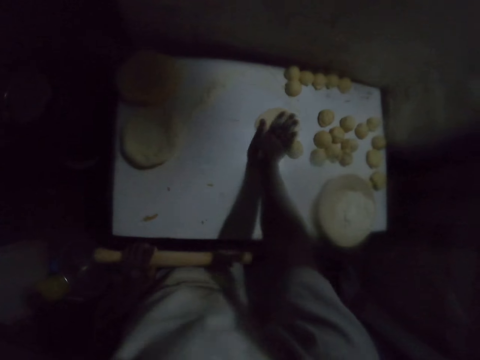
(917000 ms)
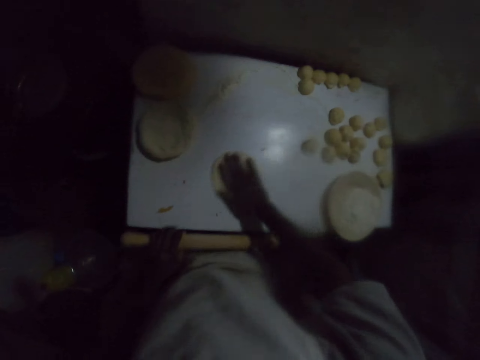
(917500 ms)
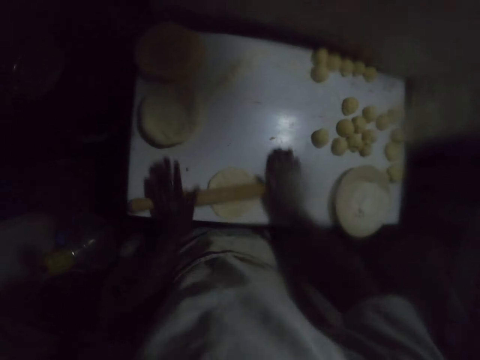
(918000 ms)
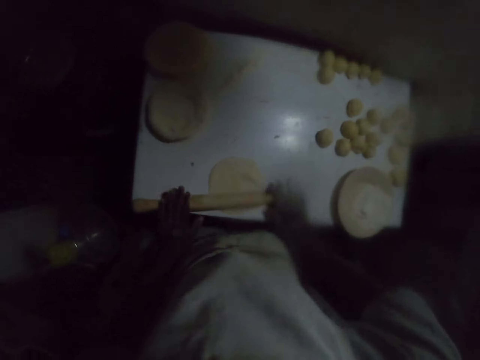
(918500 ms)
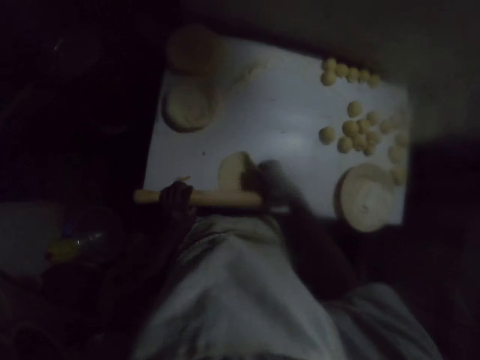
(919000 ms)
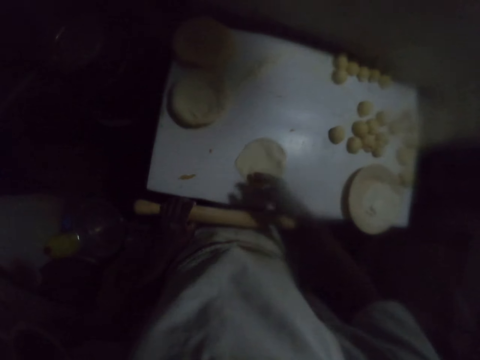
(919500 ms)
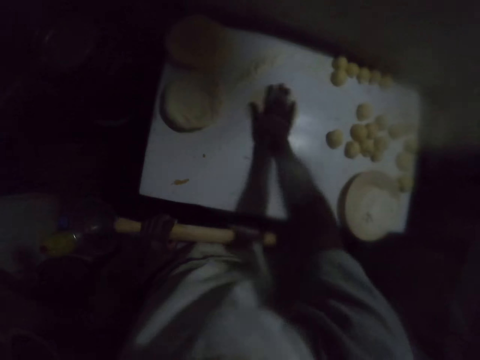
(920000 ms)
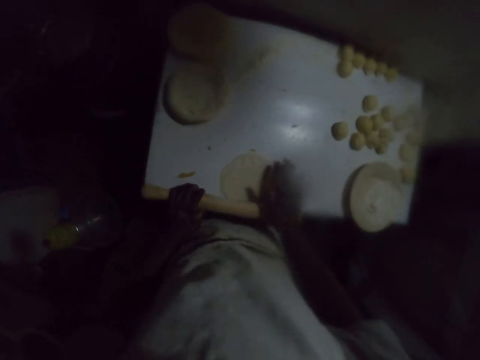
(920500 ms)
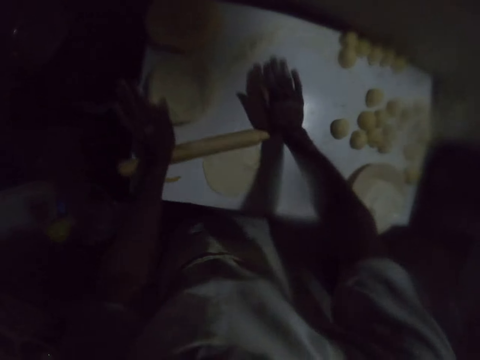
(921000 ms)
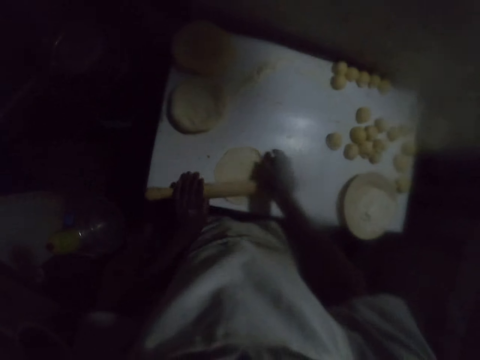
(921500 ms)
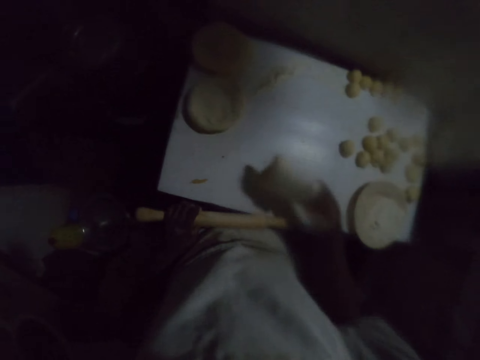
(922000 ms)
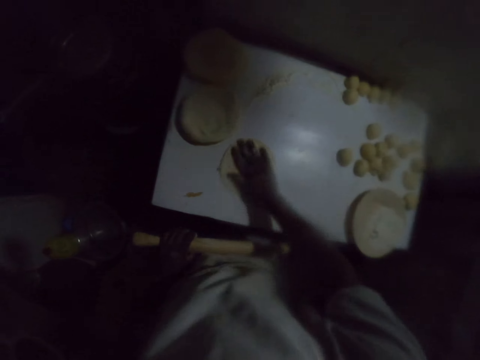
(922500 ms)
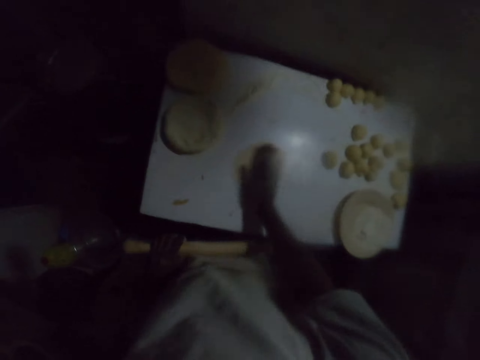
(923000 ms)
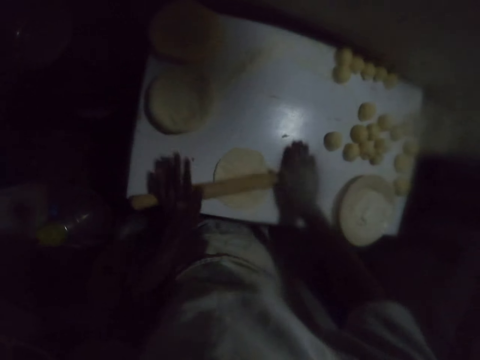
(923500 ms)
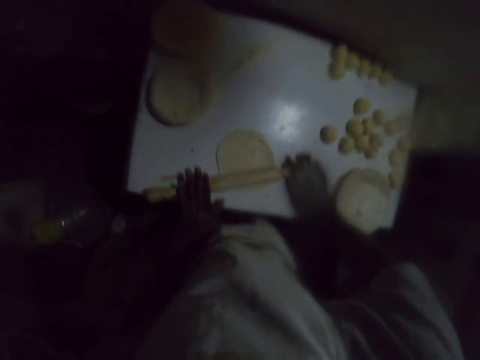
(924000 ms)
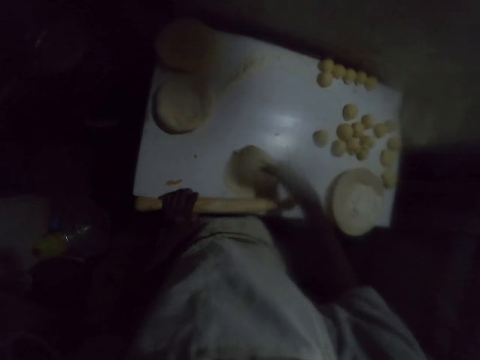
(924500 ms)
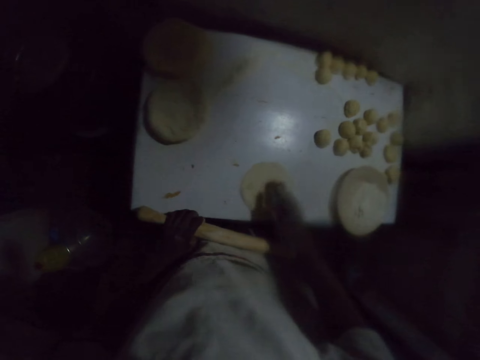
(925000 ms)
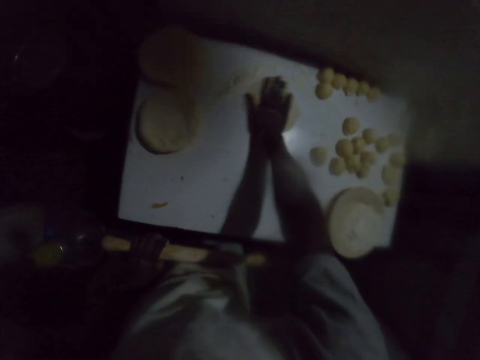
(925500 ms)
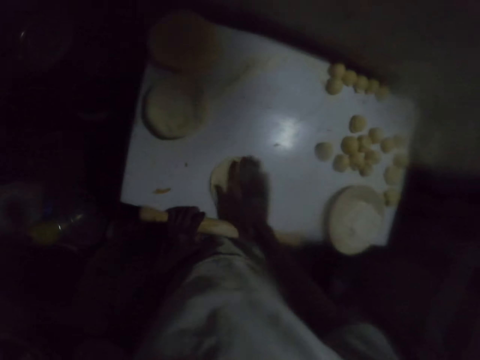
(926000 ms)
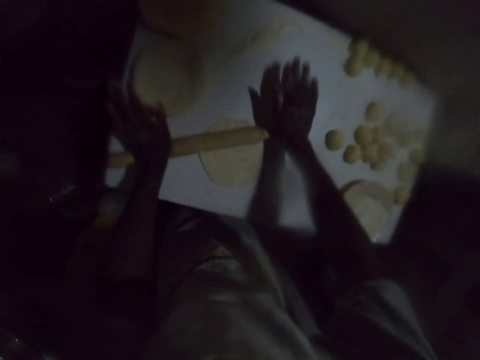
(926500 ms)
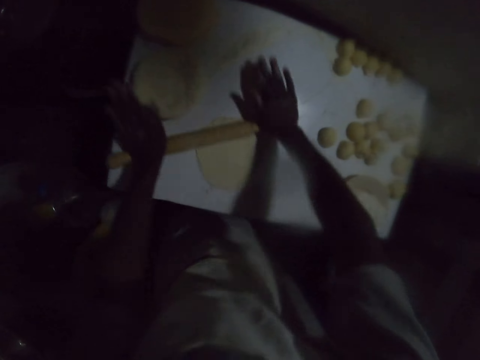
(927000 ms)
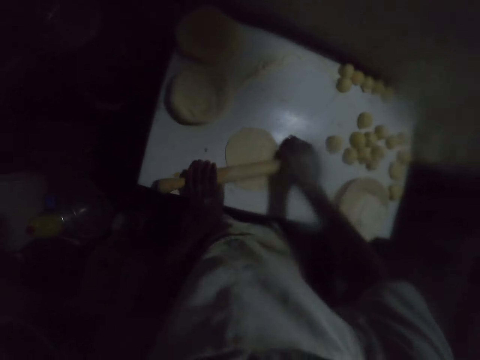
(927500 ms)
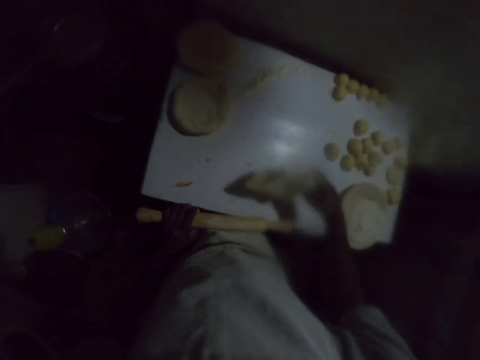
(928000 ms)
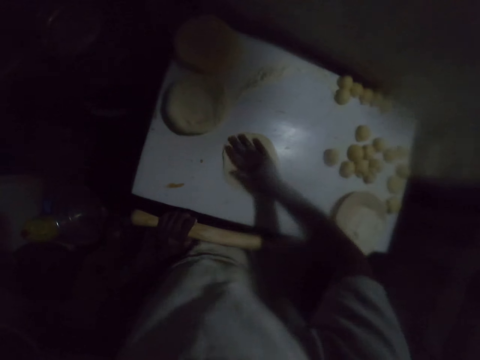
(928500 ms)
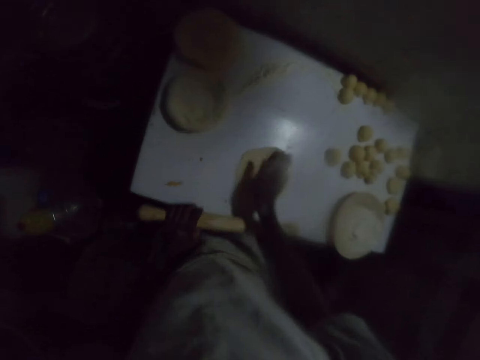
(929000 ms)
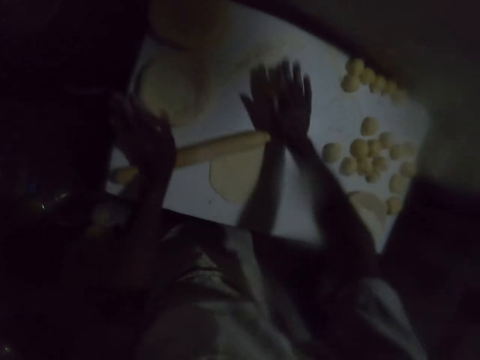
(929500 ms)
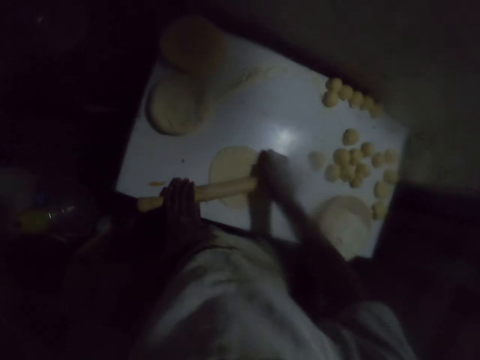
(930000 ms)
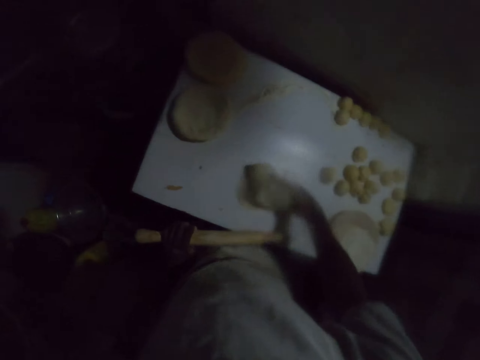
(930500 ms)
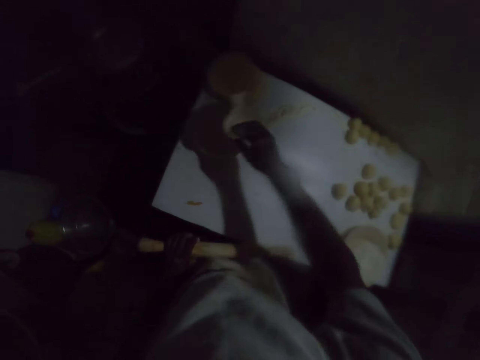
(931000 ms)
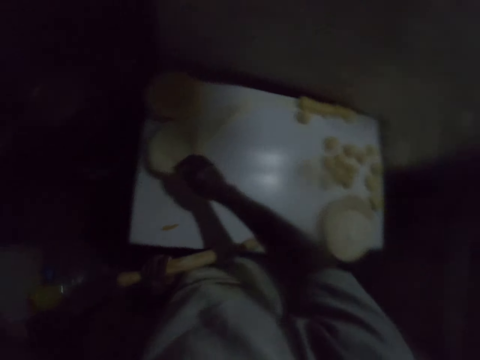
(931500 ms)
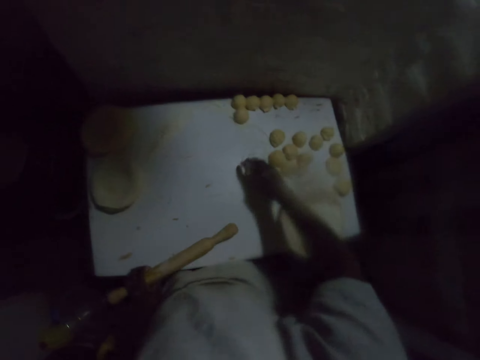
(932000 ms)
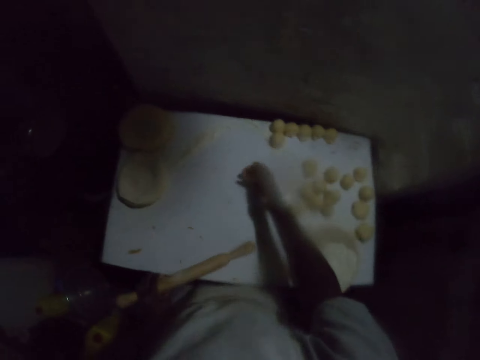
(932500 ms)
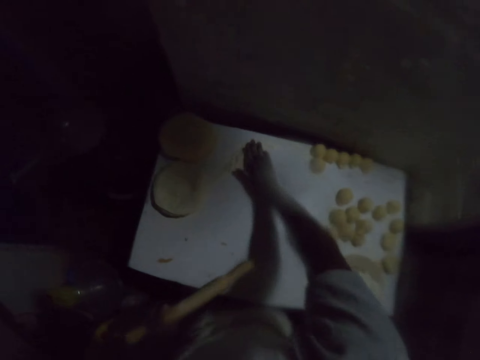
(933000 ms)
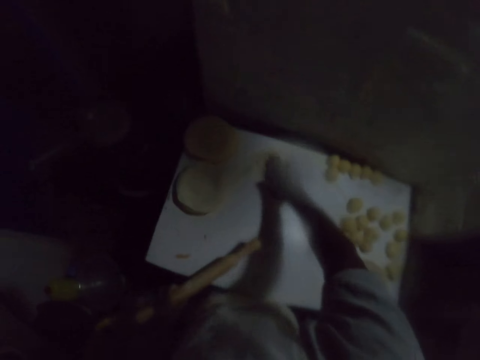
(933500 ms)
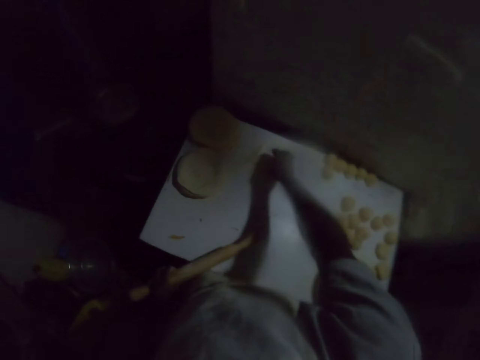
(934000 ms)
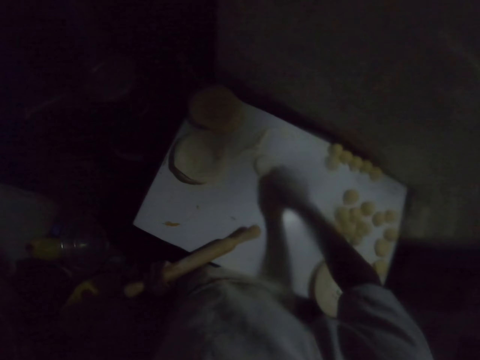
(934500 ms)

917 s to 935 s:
The camera wearer spreads the dough on the table and moves the dough on the flour on the table. They roll the dough with a rolling stick. They turn the dough on the table. They spread the dough on the table and move the dough on the flour on the table. They roll the dough with the rolling stick. They turn the dough on the table. They move the dough on the flour on the table and spread the dough on the table. They roll the dough with the rolling stick. They turn the dough on the table. They spread the dough on the table and move the dough on the flour on the table. They roll the dough with the rolling stick. They turn the dough on the table. They spread the dough on the table and move the dough on the flour on the table. They roll the dough with the rolling stick. They carry the rolled dough. They drop the rolled dough on top of another rolled dough on the table. They pick a dough roll on the table. They spread the dough roll on the table. They place the dough on the flour and press it.

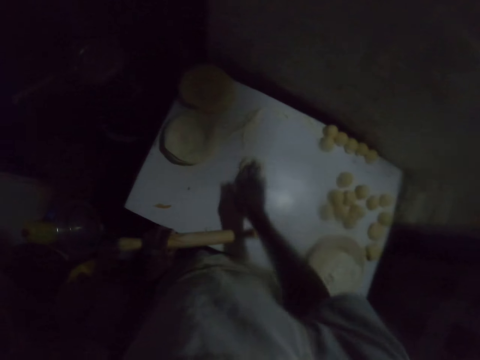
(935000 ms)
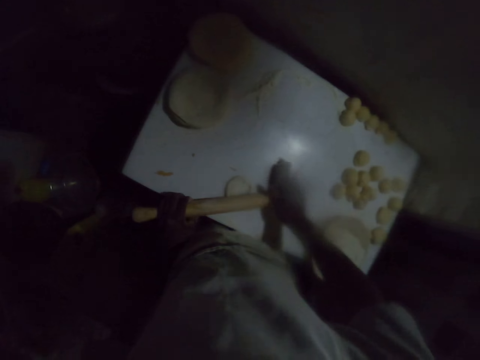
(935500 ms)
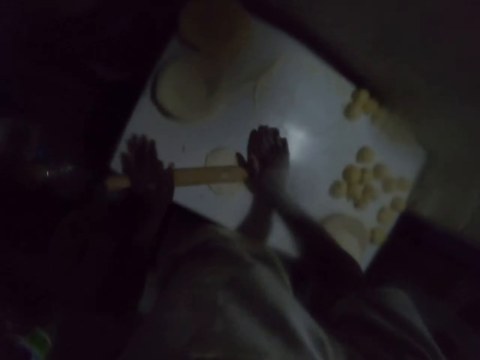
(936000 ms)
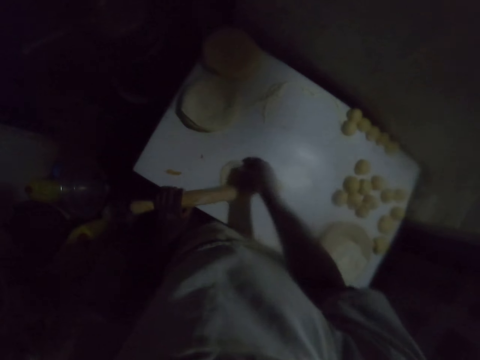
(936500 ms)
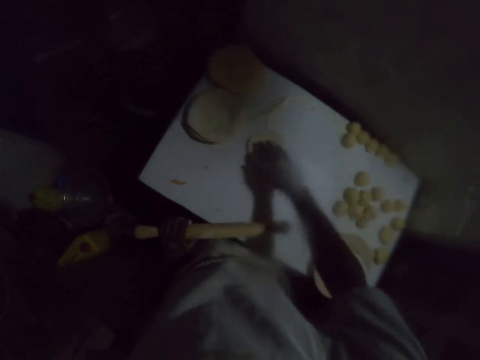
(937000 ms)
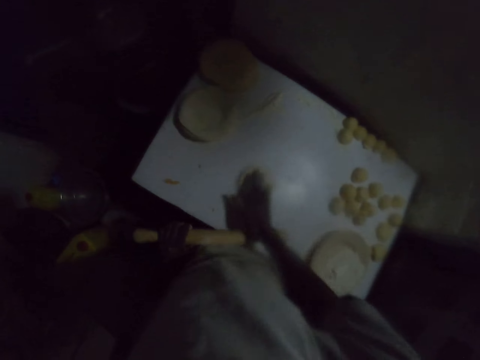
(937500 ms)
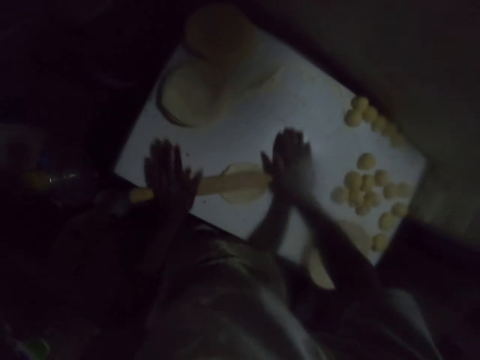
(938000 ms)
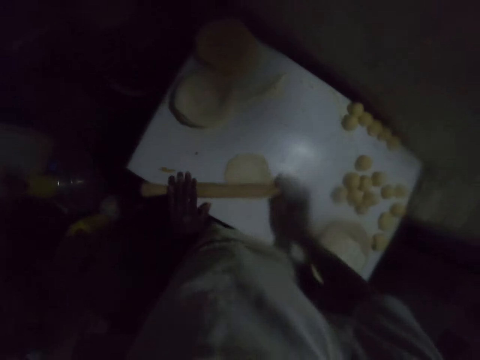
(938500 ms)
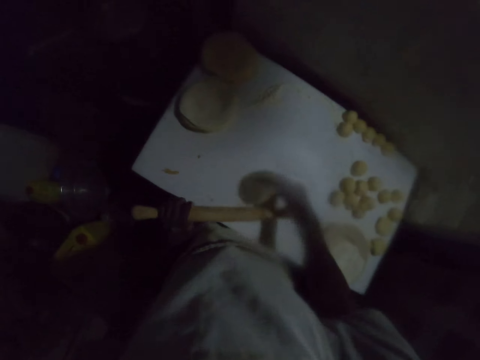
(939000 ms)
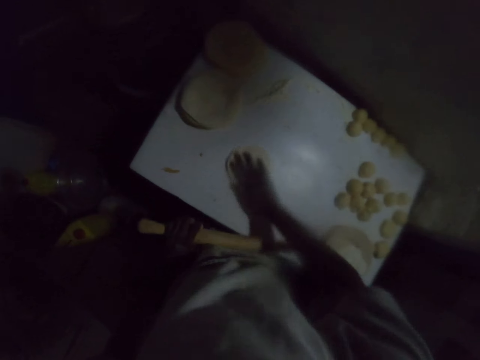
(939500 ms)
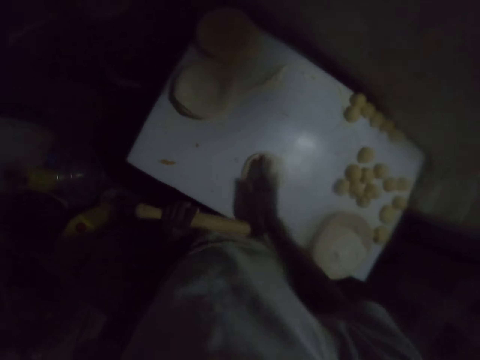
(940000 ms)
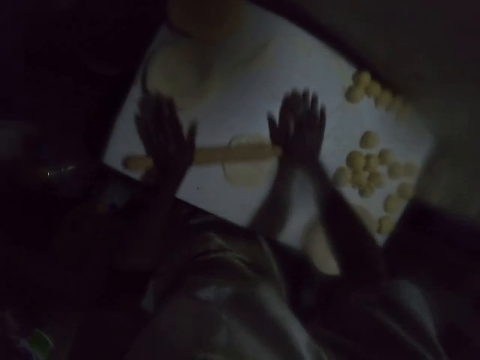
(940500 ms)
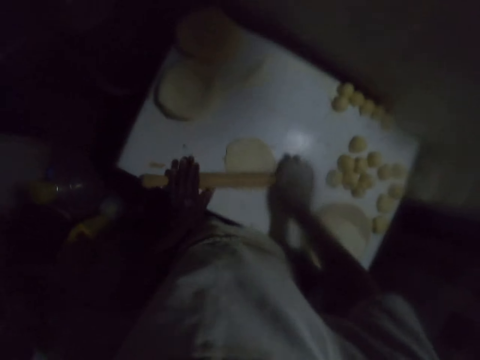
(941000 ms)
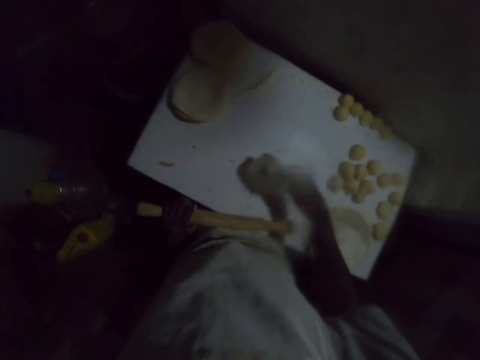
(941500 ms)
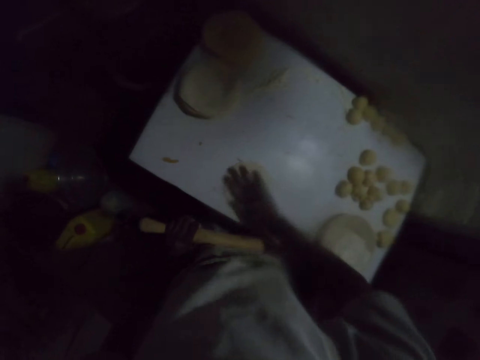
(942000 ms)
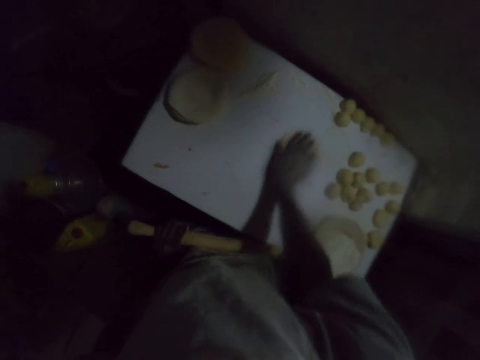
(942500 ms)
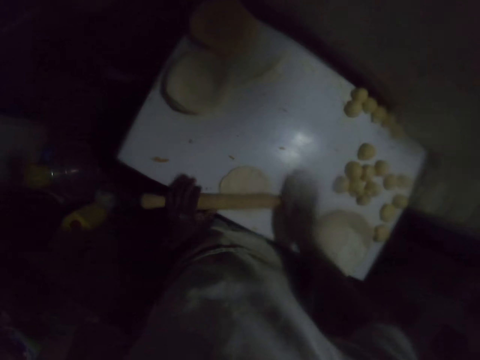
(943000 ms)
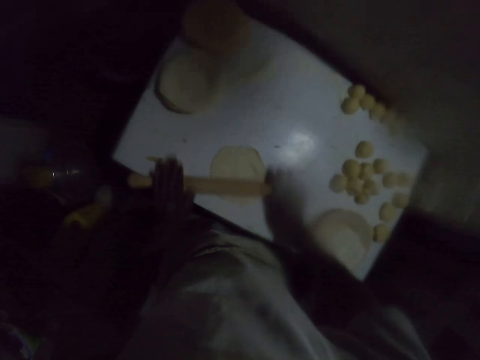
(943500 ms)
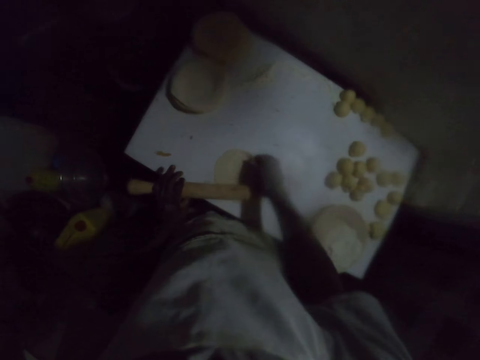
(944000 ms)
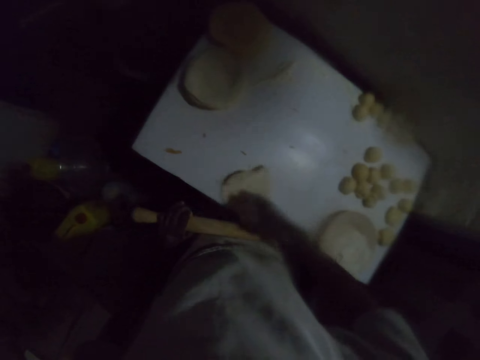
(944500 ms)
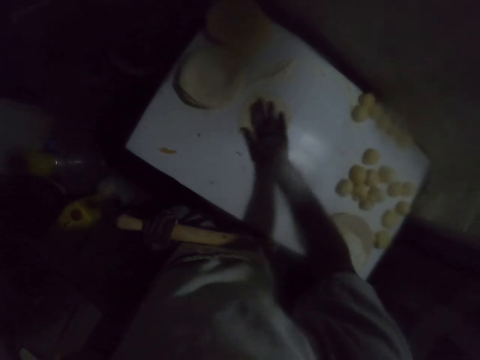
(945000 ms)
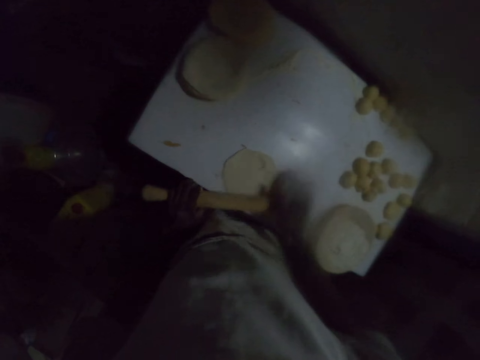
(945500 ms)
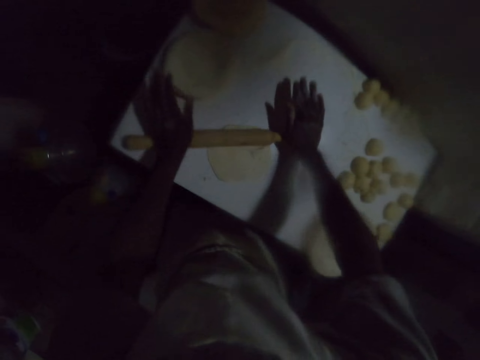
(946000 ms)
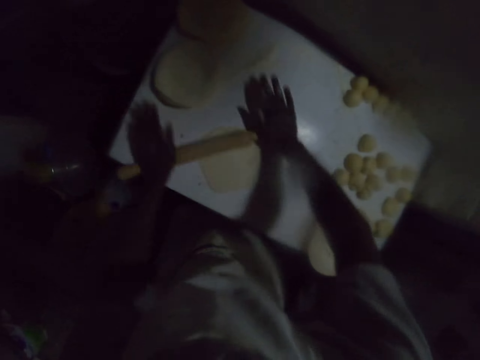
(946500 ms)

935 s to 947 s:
The camera wearer moves the dough on the flour on the table. They roll the dough with a rolling stick. They turn the dough on the table. They spread the dough on the table and move the dough on the flour on the table. They roll the dough with the rolling stick. They turn the dough on the table. They spread the dough on the table and move the dough on the flour on the table. They roll the dough with the rolling stick. They turn the dough on the table. They move the dough on the flour on the table and spread the dough on the table. They roll the dough with the rolling stick. They turn the dough on the table. They spread the dough on the table and move the dough on the flour on the table. They roll the dough with the rolling stick.
